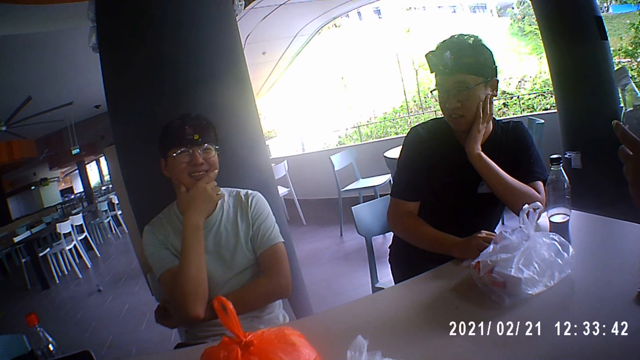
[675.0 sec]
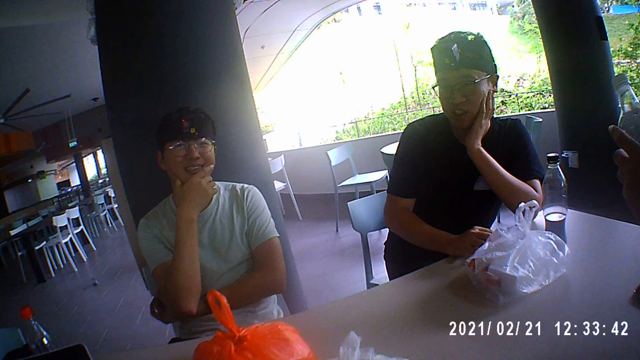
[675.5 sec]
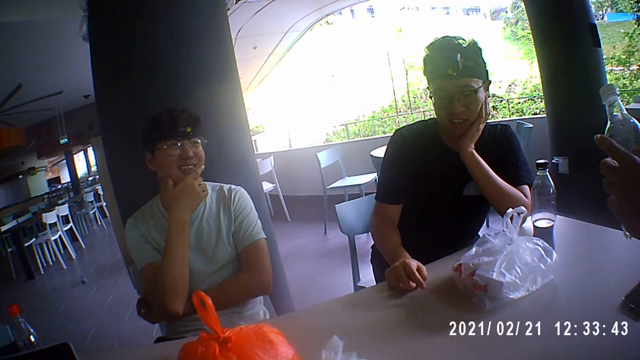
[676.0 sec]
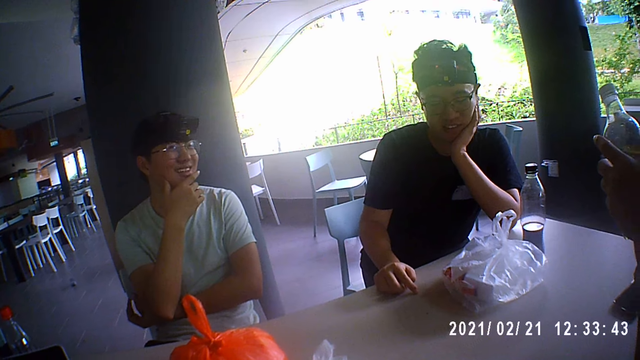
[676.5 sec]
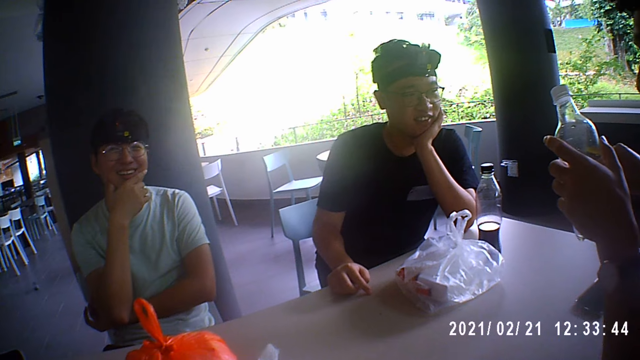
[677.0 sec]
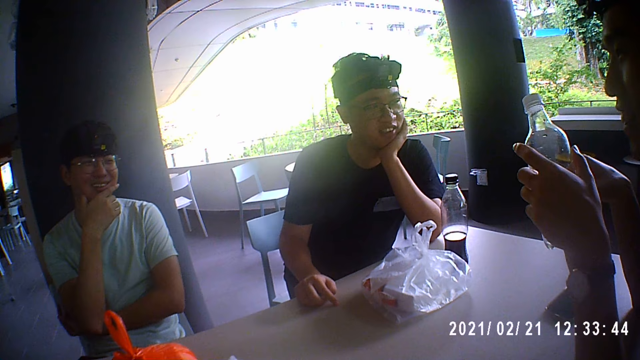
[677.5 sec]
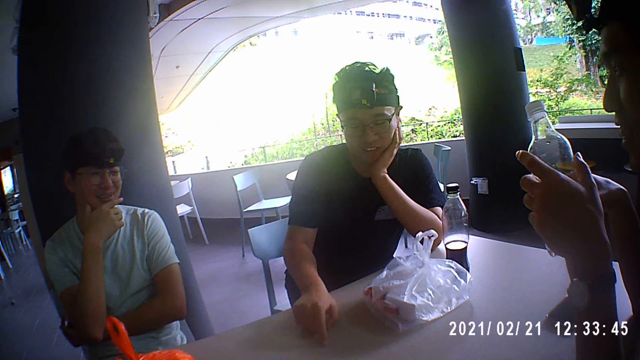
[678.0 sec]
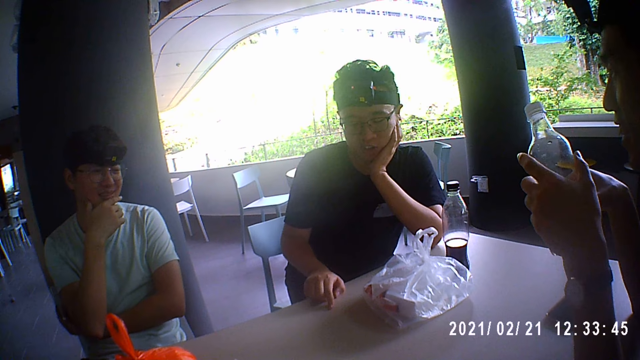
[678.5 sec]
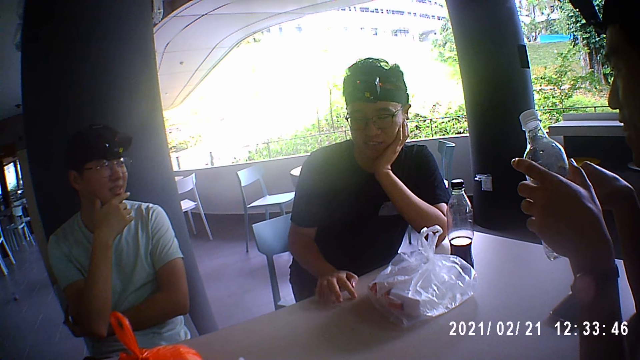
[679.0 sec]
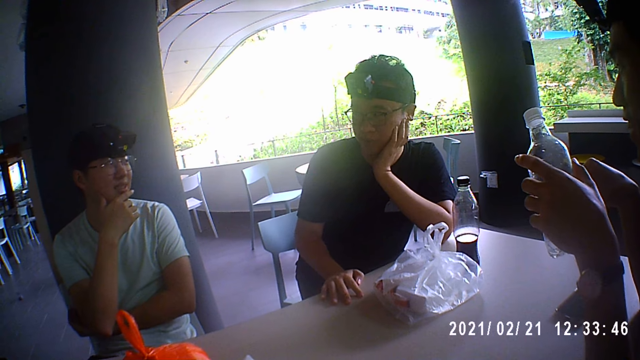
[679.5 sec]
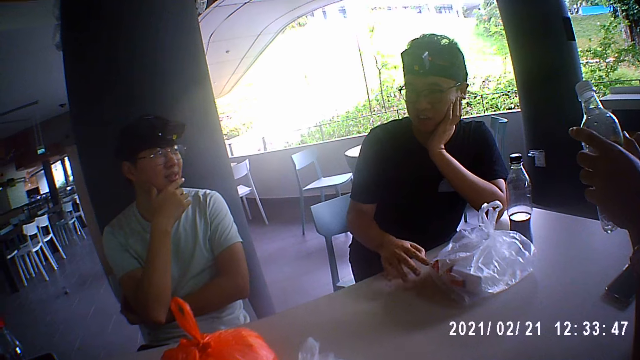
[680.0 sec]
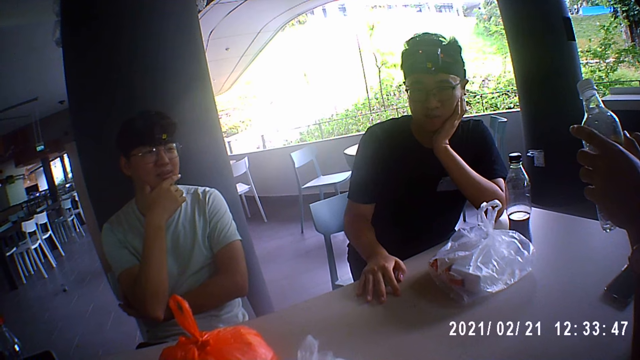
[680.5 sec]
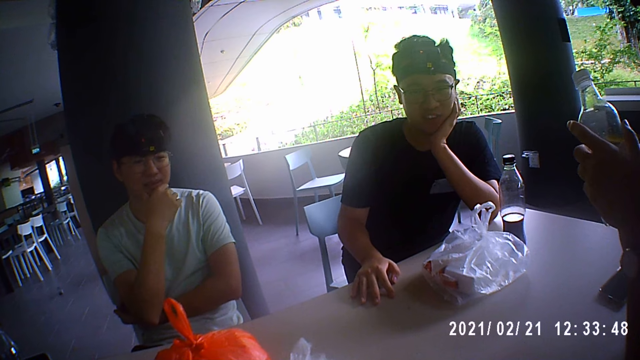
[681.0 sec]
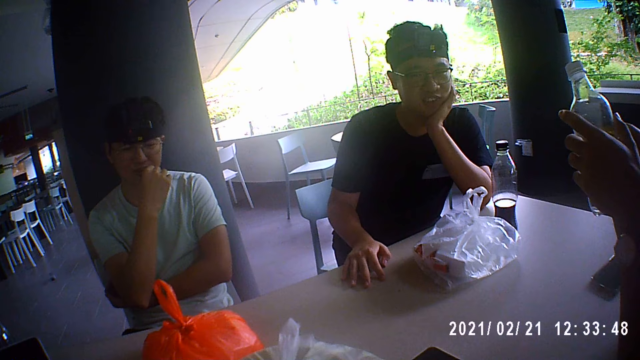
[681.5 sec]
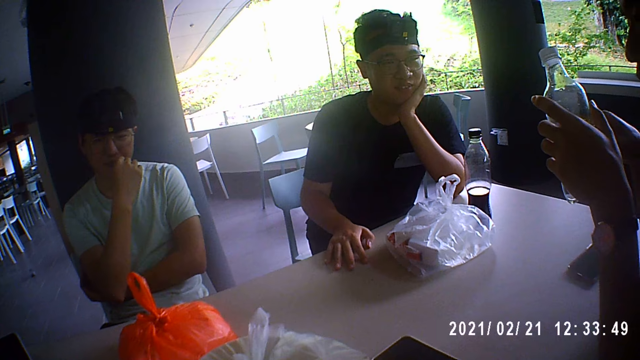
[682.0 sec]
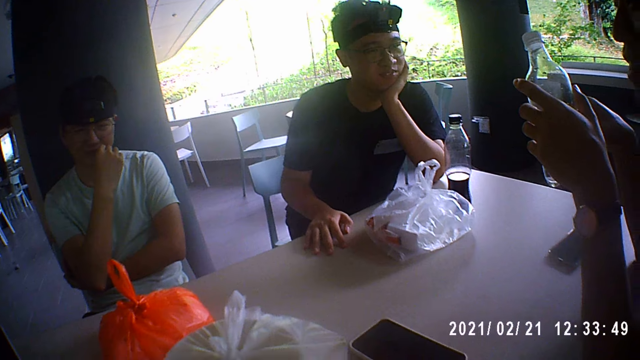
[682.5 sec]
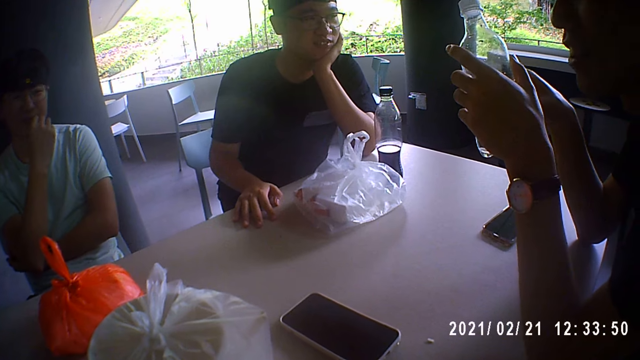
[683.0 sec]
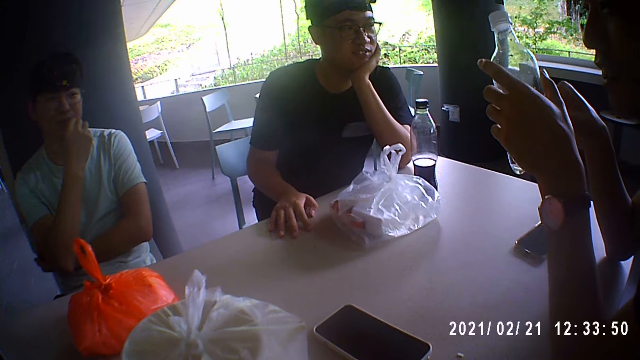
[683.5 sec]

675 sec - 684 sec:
The camera wearer dialogues to the first man. The first man moves his right hand on the table. He moves his right hand on the table again.

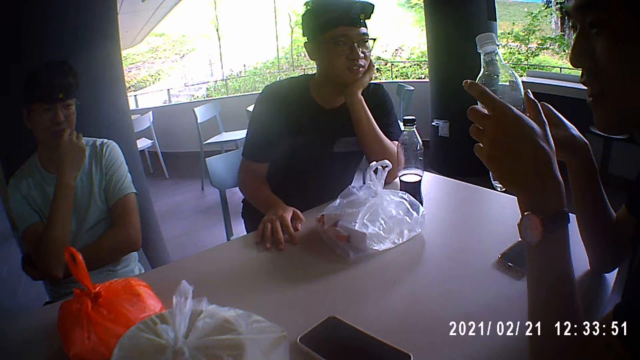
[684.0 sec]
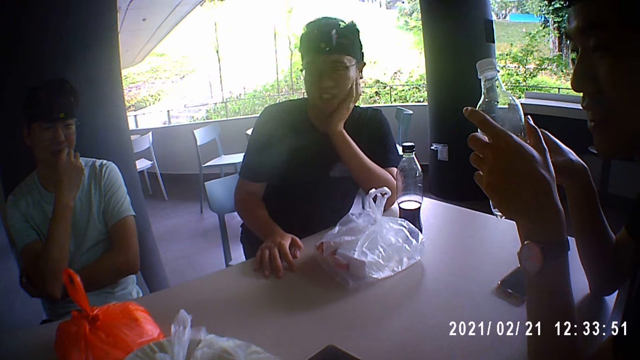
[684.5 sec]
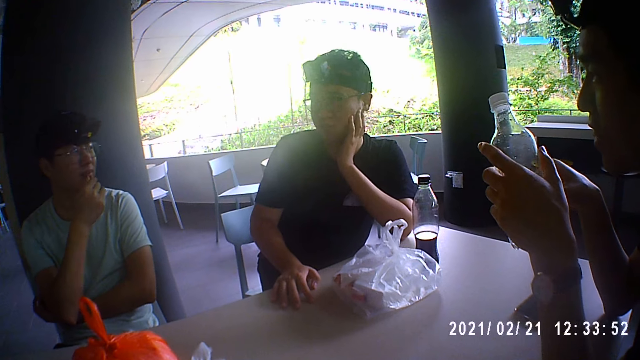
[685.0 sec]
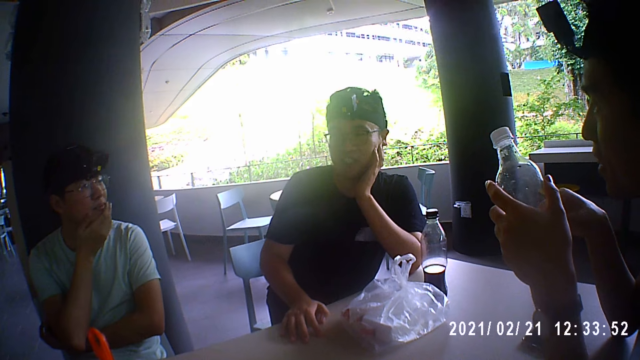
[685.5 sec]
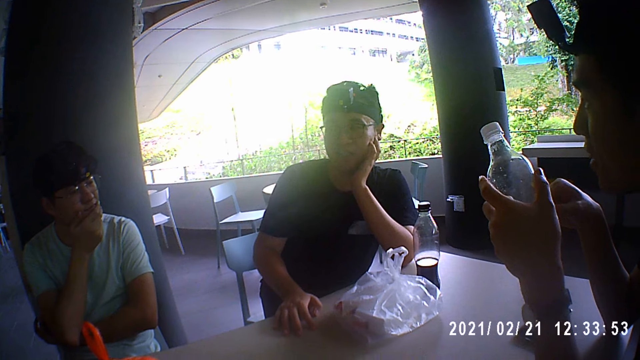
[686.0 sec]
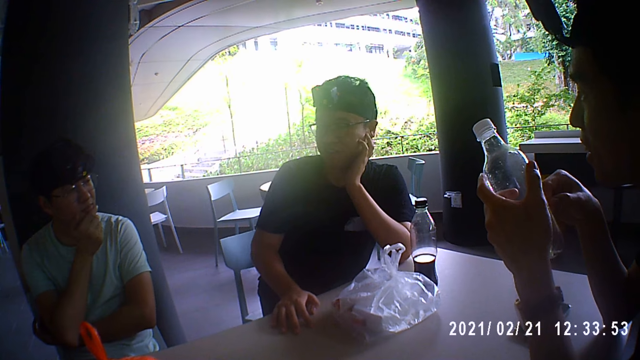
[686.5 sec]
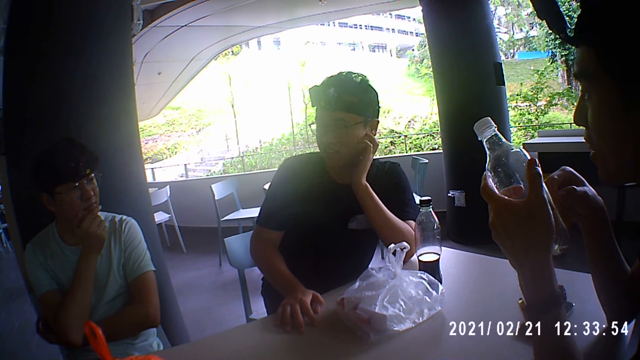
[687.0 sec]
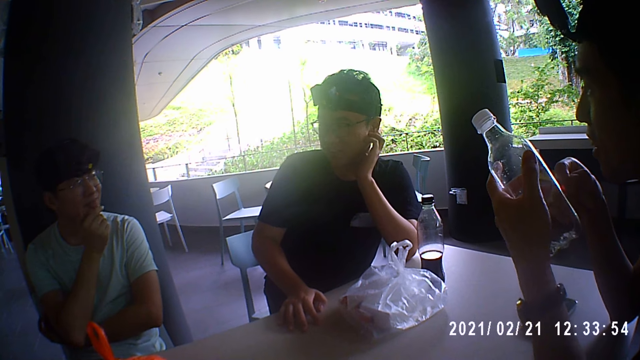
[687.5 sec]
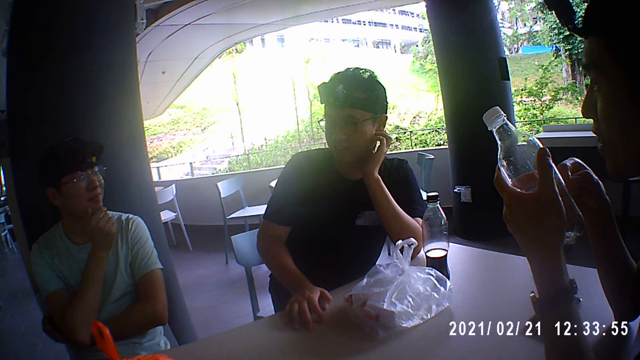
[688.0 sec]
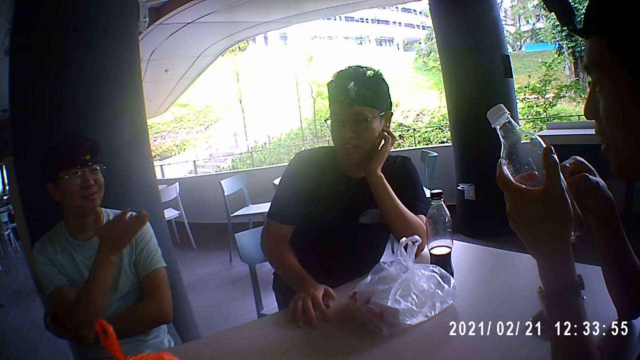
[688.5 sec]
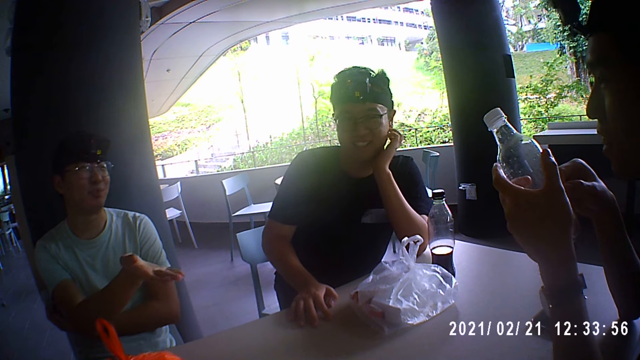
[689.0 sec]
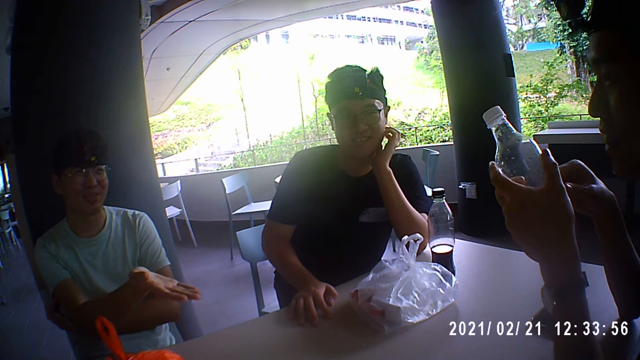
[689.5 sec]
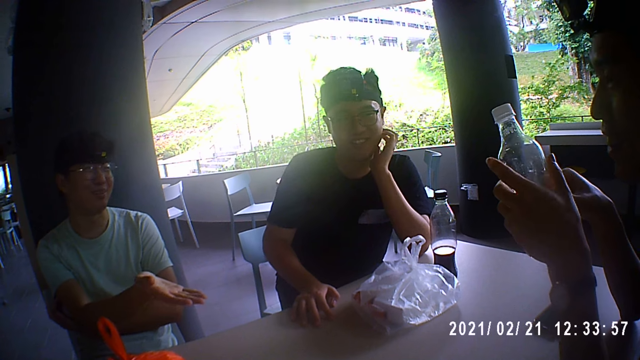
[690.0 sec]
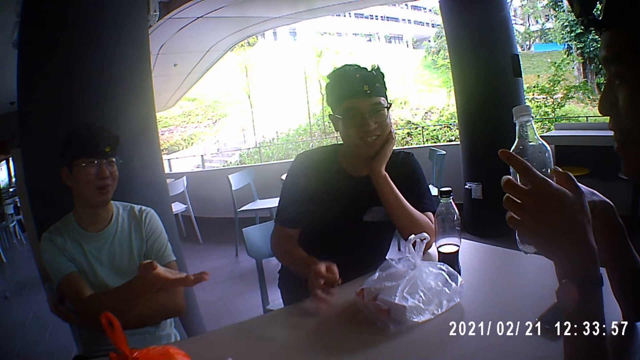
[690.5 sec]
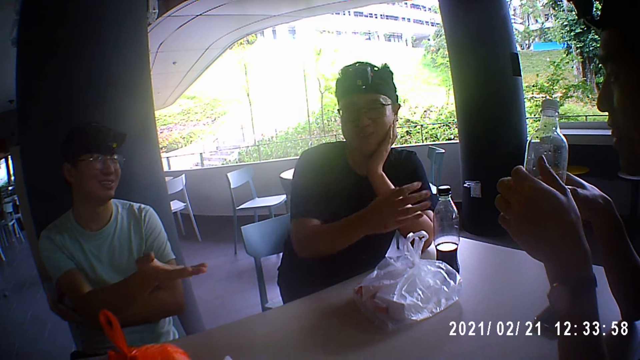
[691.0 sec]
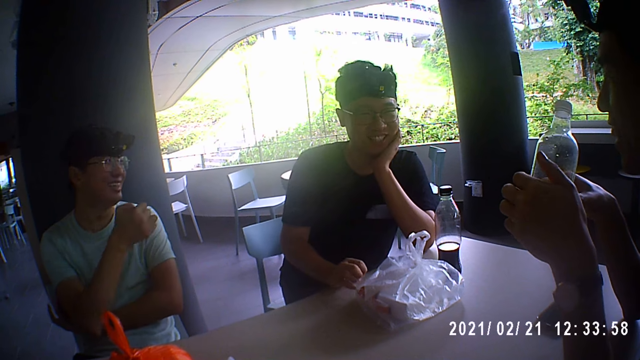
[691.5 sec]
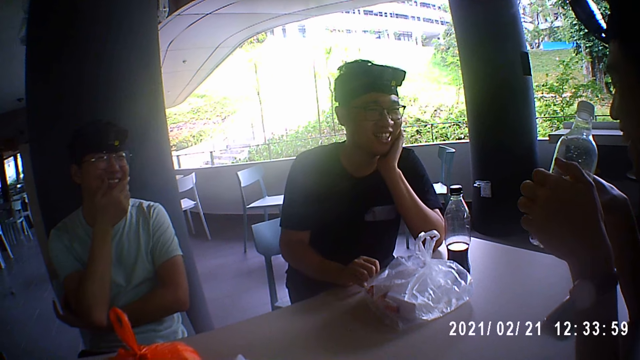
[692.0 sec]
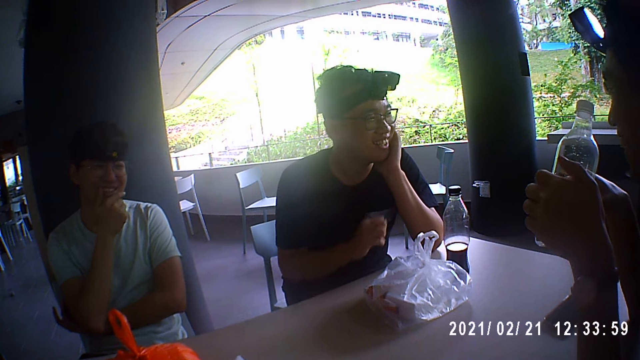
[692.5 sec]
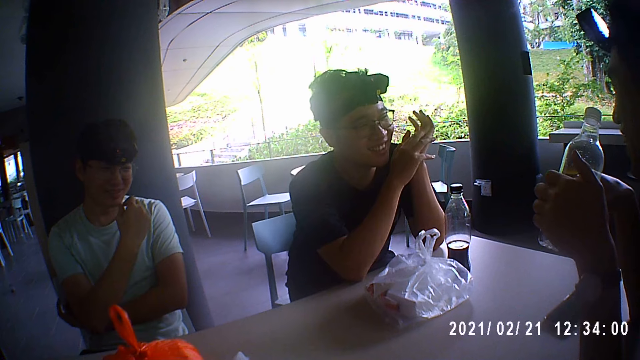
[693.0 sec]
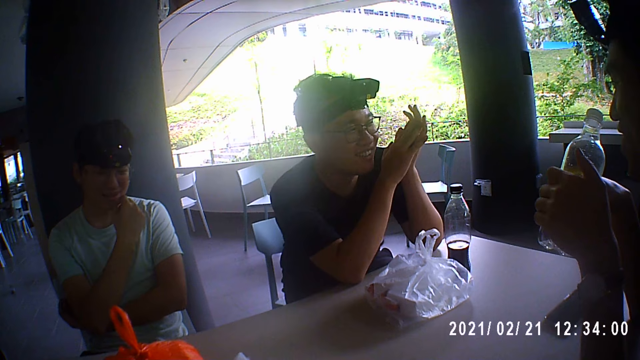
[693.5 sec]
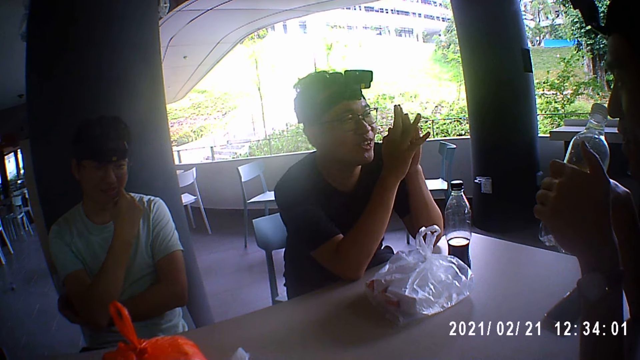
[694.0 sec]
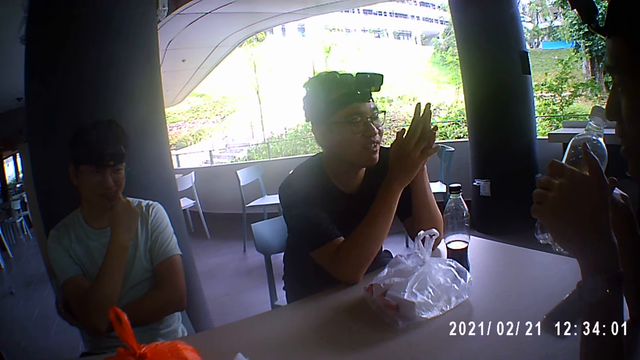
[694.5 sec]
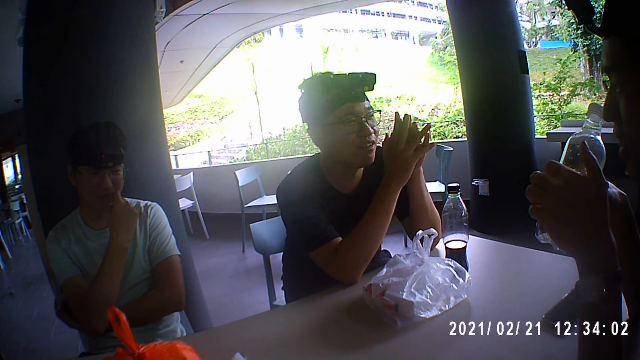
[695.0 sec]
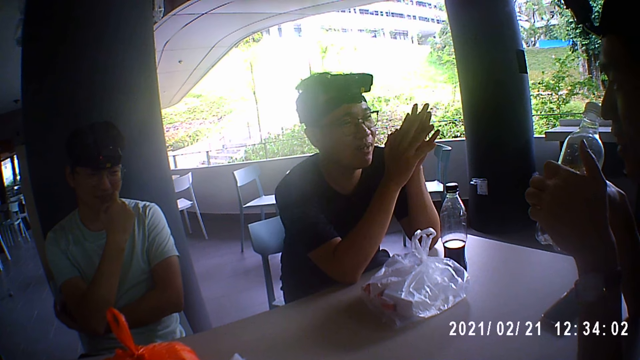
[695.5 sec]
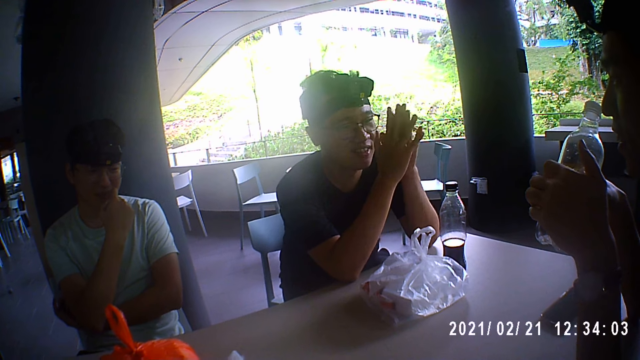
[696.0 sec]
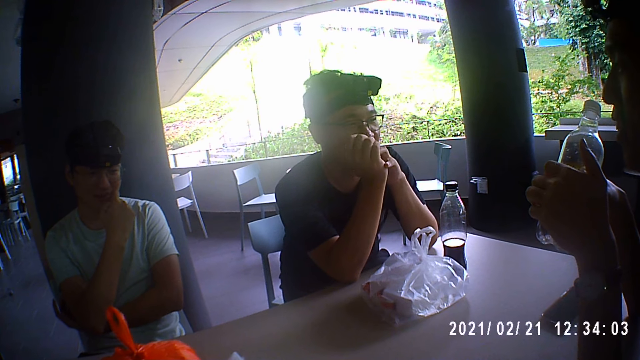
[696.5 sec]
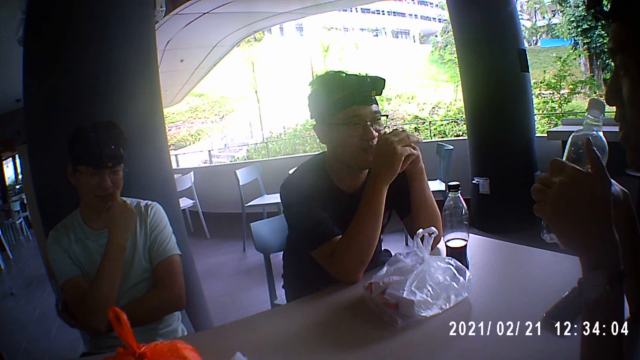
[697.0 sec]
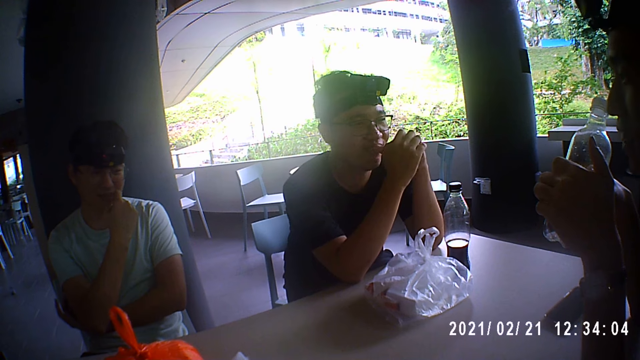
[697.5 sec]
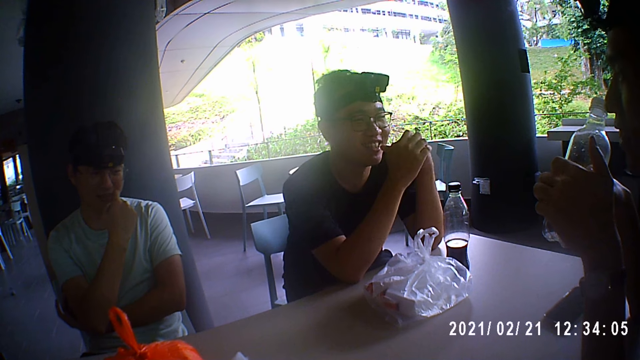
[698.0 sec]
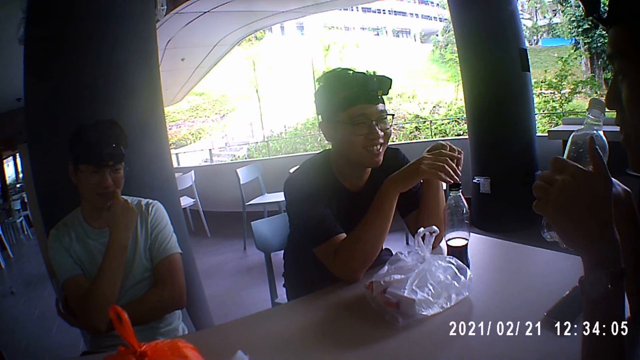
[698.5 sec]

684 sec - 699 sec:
The second man touches his jaw with his right hand. The second man interacts with the first man. The second man dialogues to the third man. The camera wearer interacts with the first man. The first man drops his right hand on the table. The second man touches his jaw with his right hand. The first man puts both hands together, drops his right hand on the table, and interacts with the second man.
